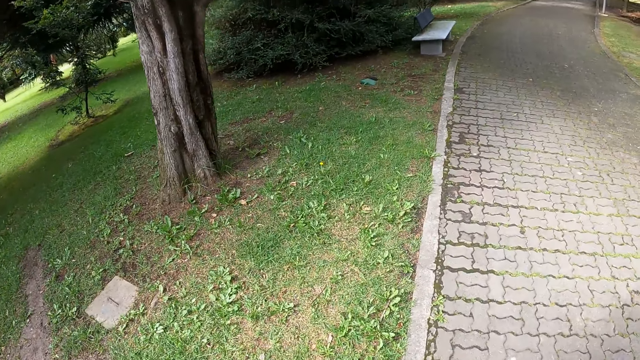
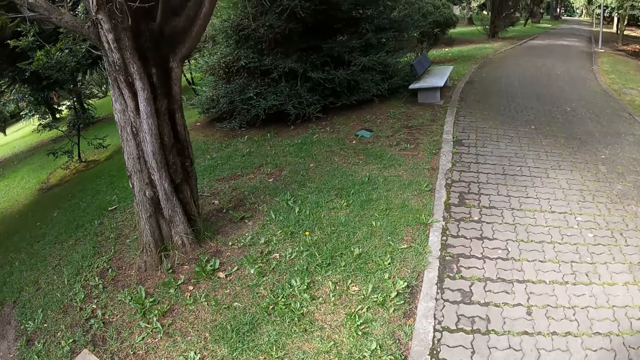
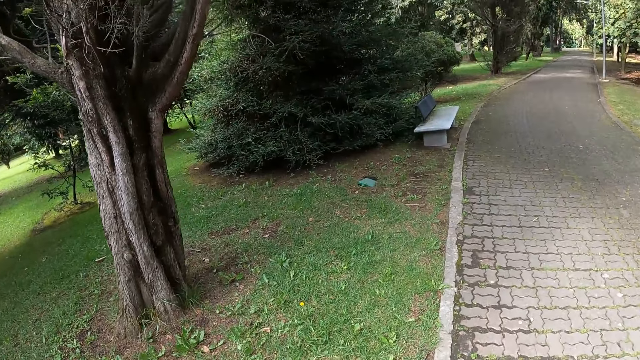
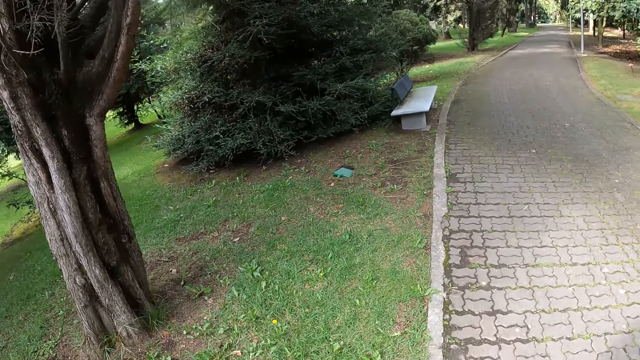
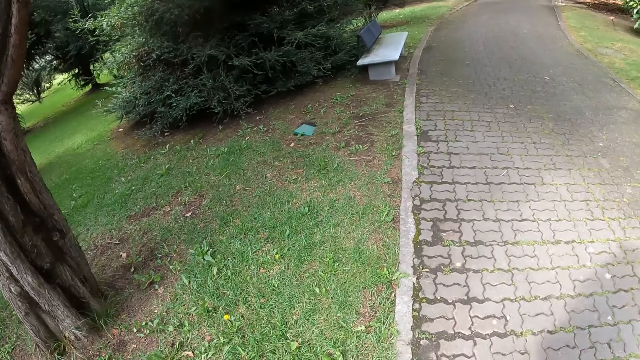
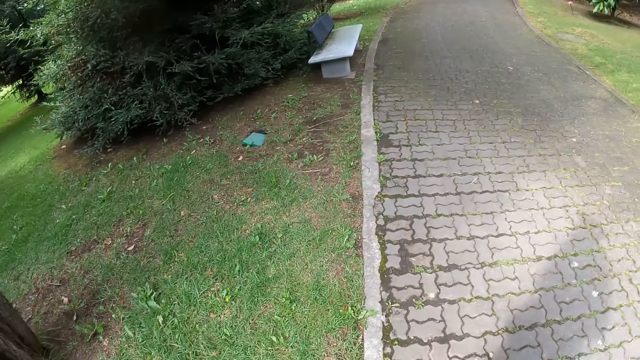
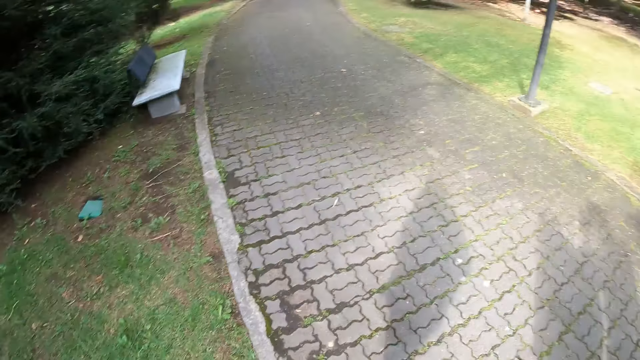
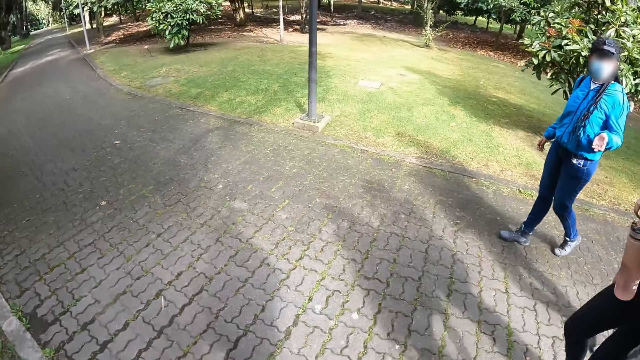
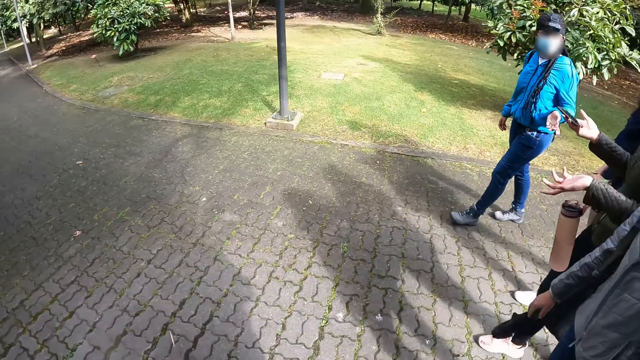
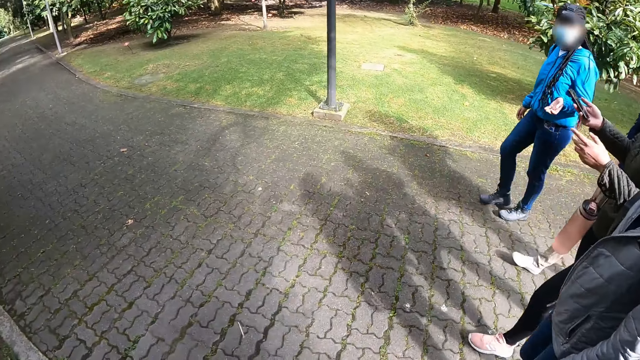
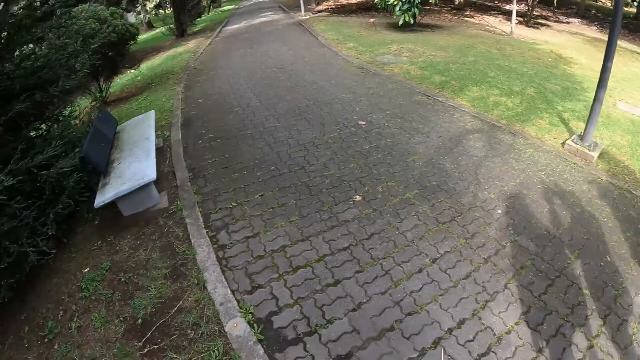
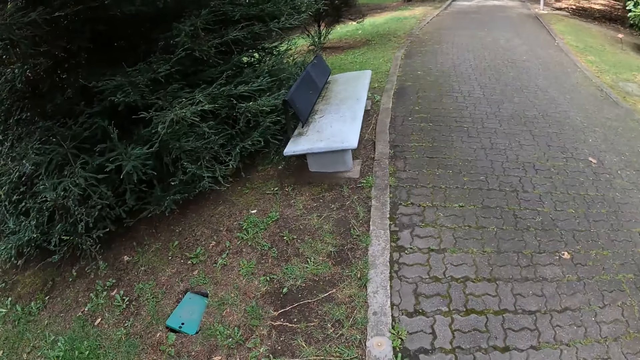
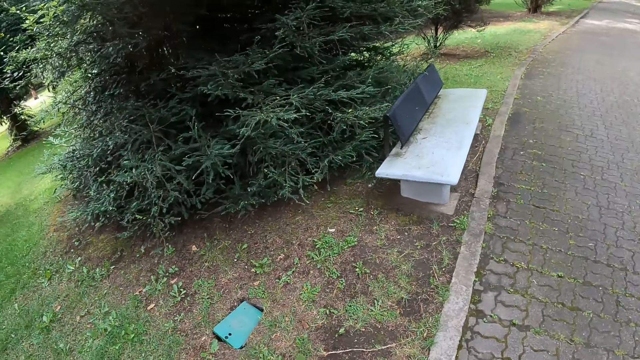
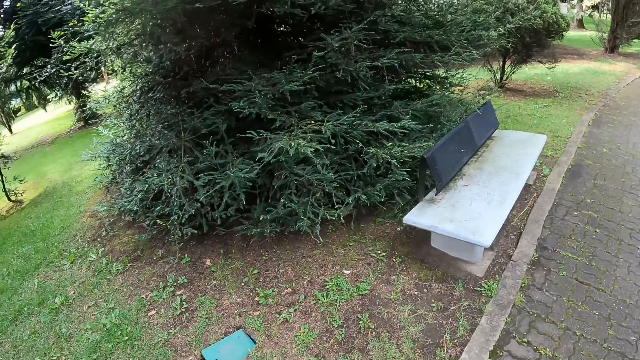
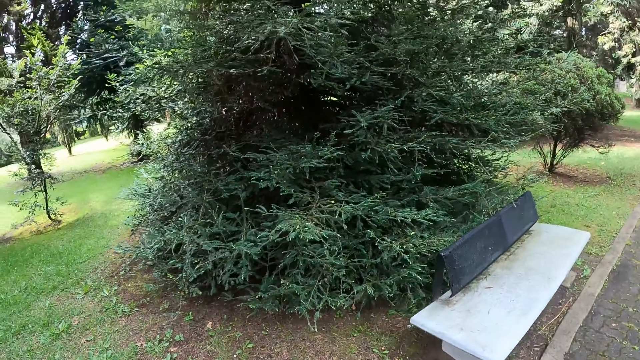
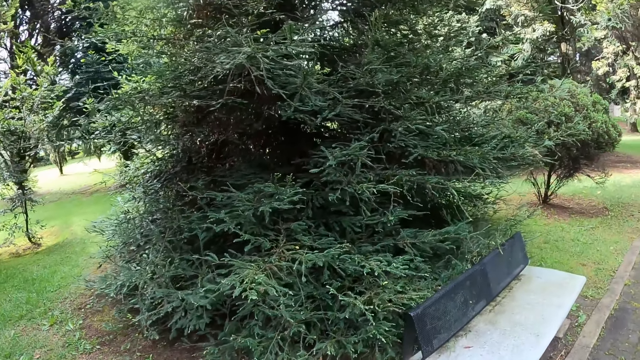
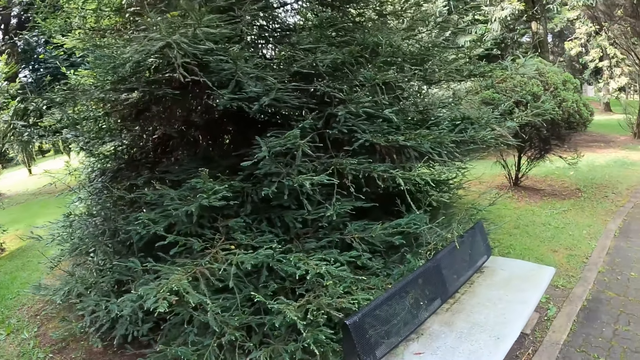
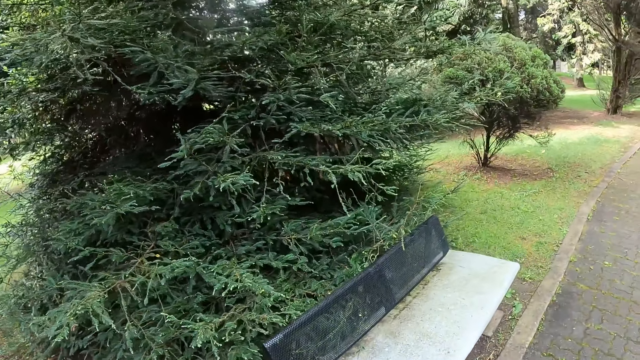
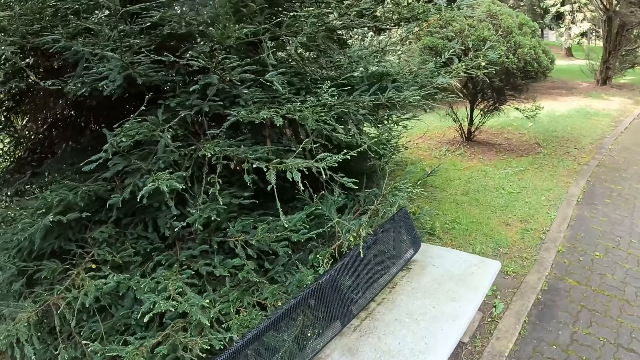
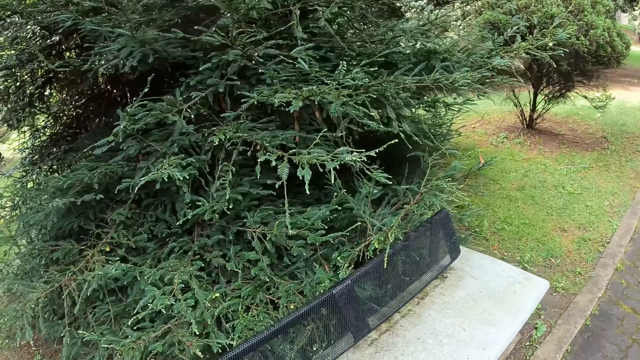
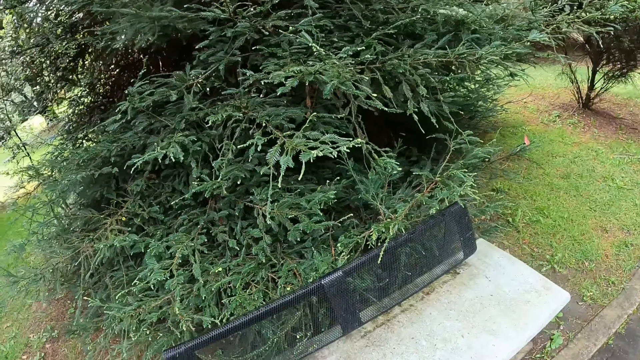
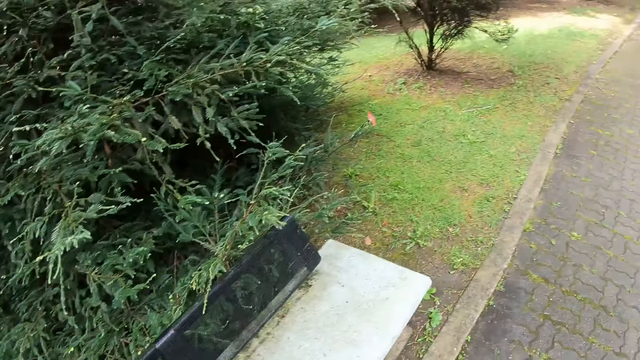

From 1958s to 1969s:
The camera wearer looks around. They look at a tree.

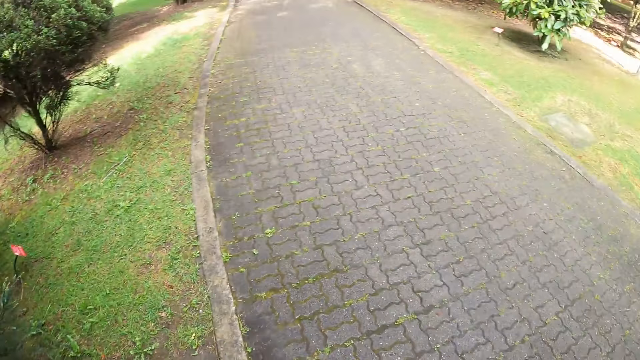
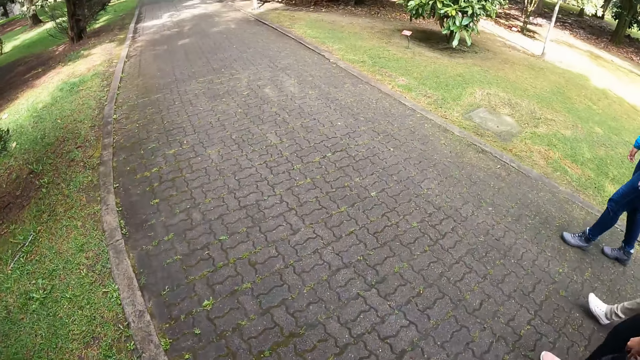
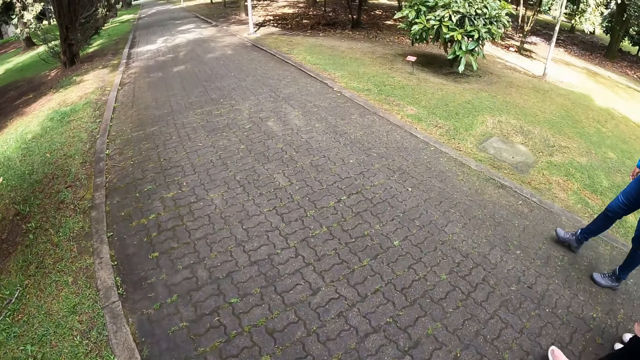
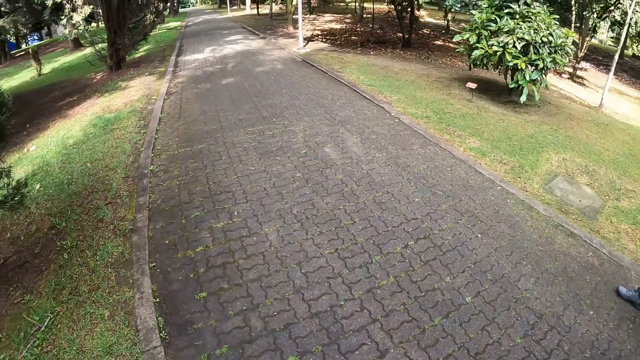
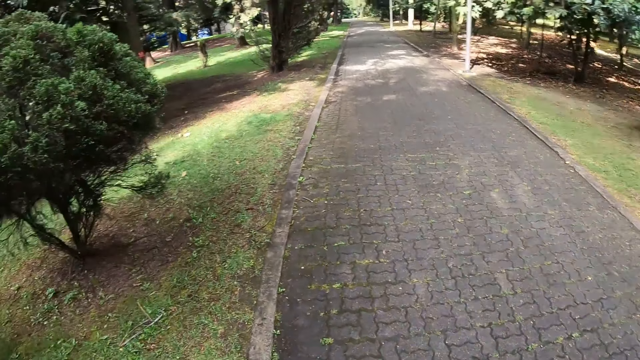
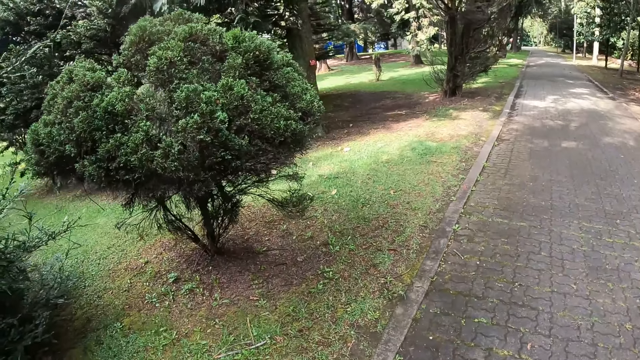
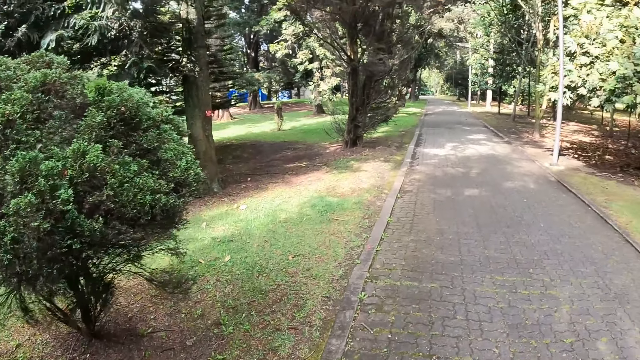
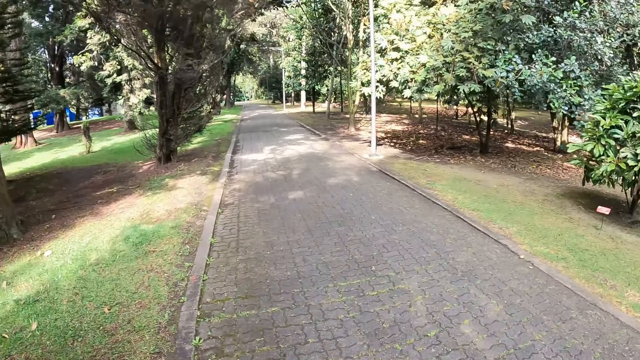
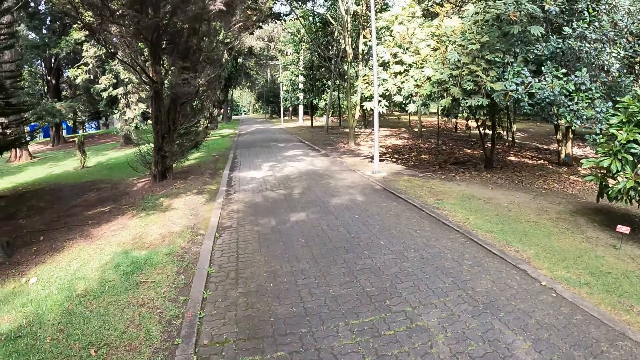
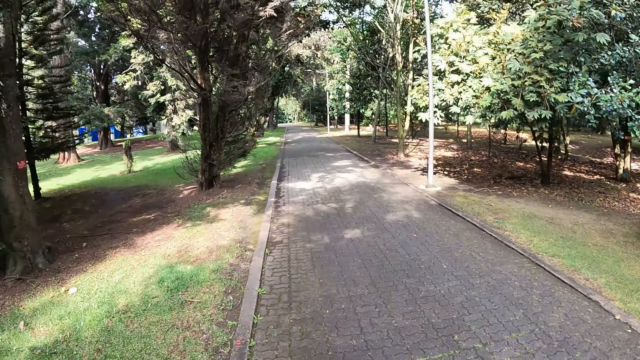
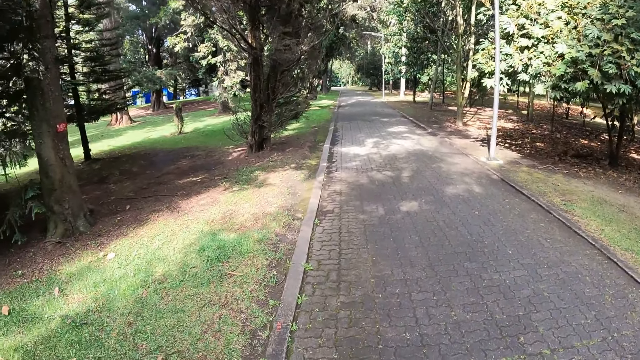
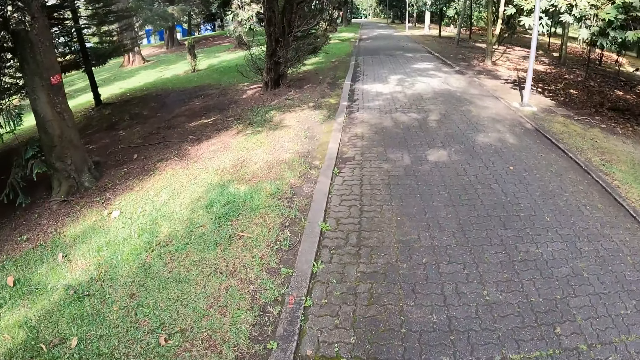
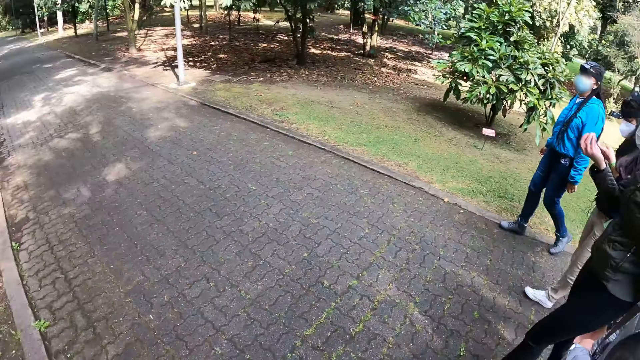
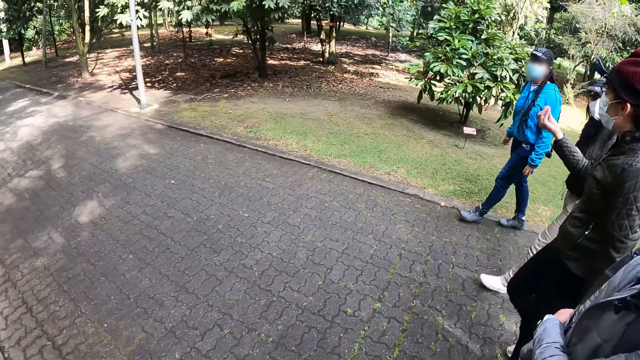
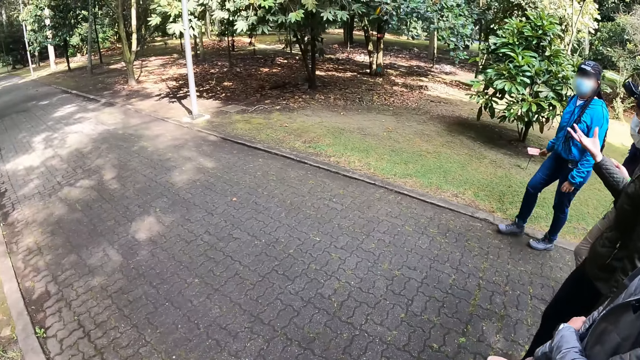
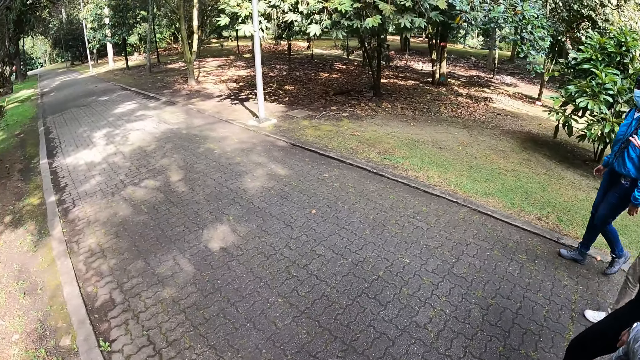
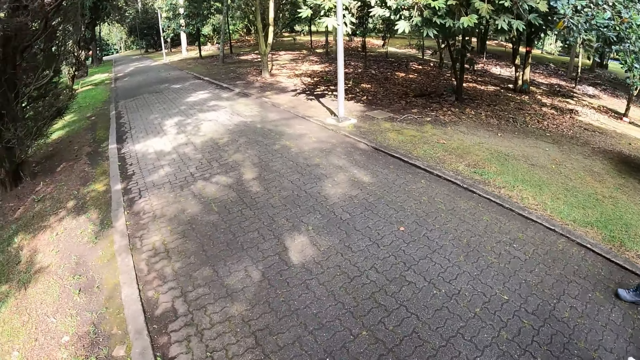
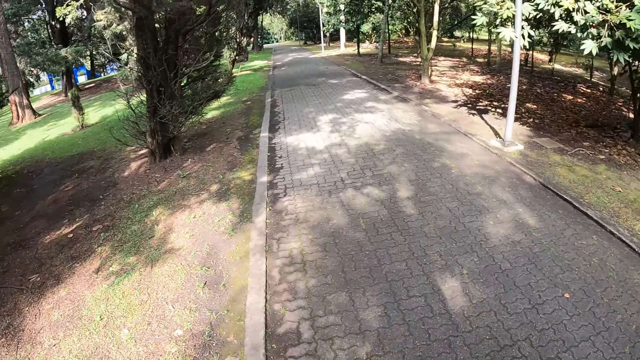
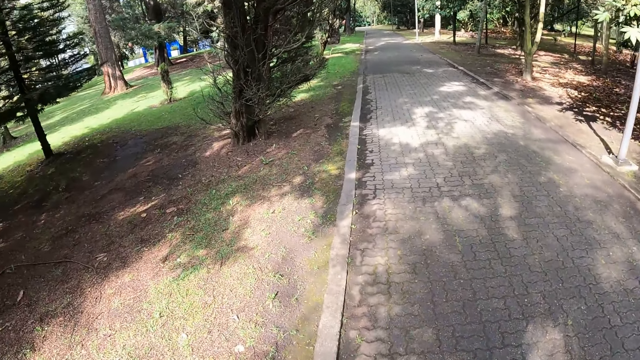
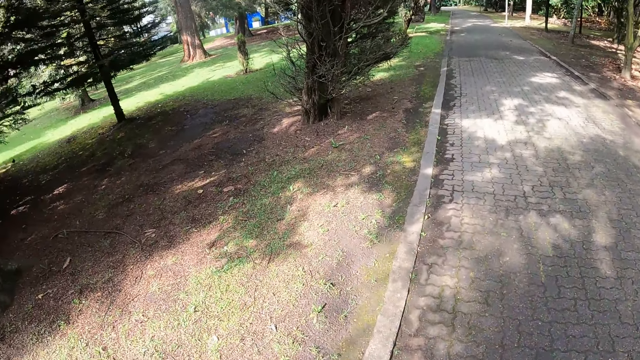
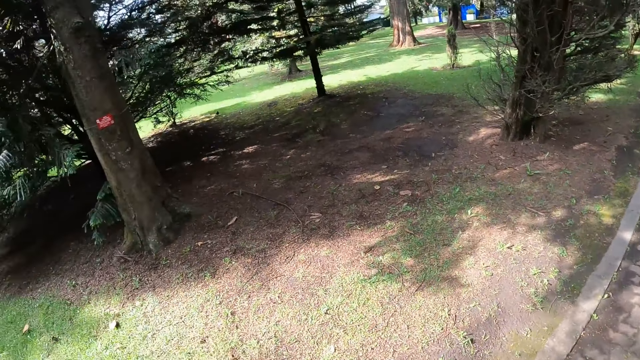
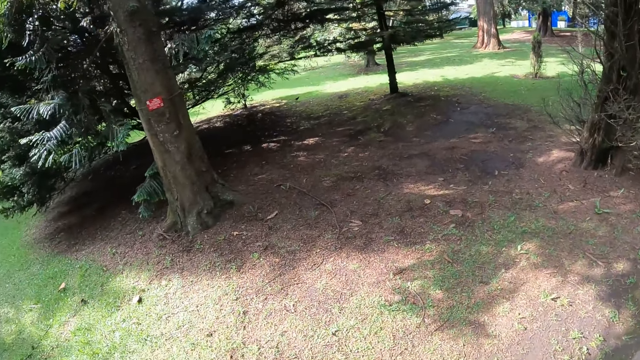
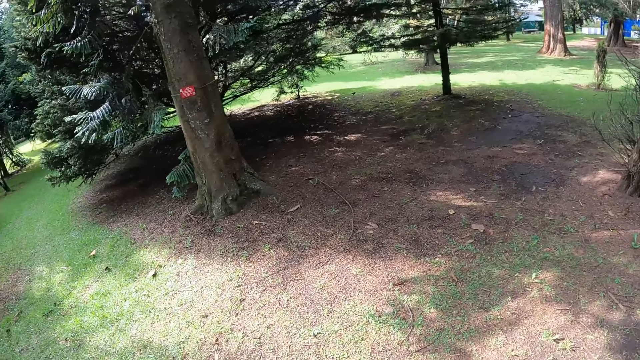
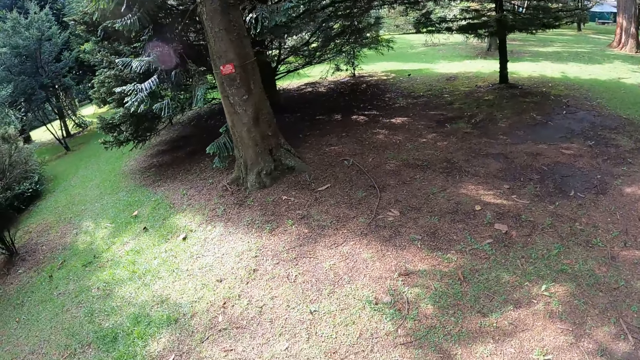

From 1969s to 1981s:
The camera wearer looks around. They walk on the pavement. The woman gestures with her right hand. The camera wearer looks around.
